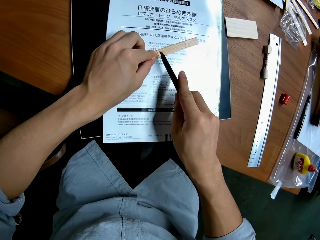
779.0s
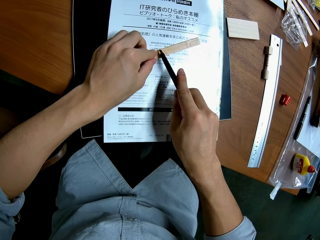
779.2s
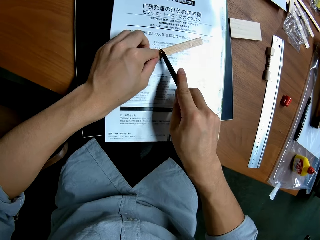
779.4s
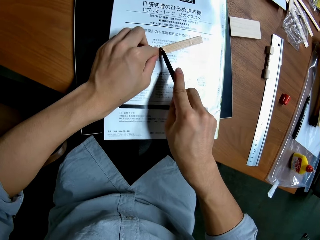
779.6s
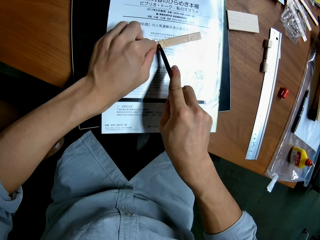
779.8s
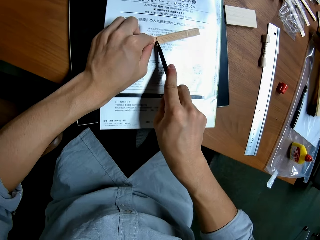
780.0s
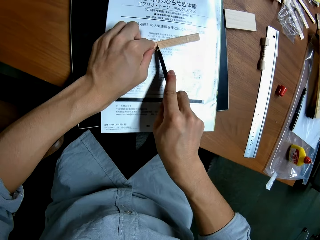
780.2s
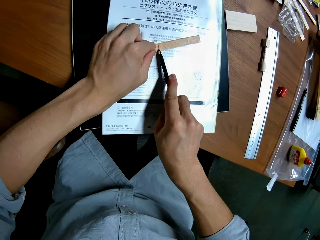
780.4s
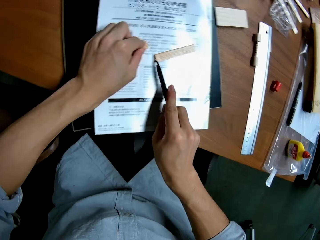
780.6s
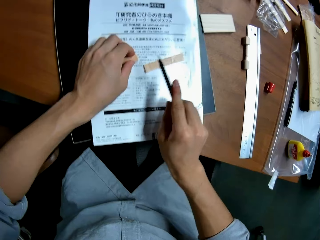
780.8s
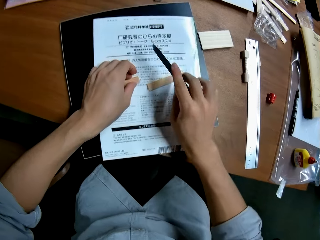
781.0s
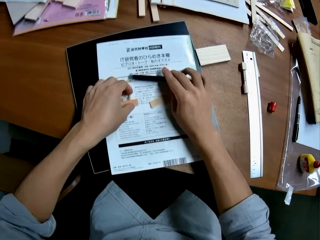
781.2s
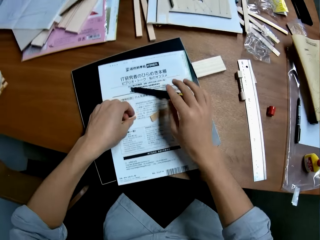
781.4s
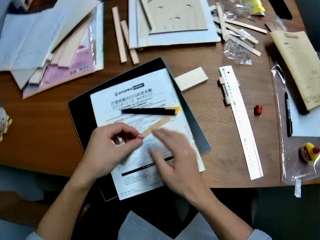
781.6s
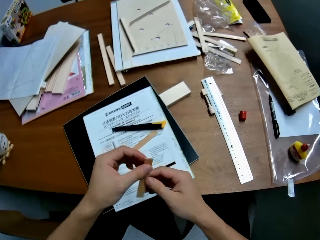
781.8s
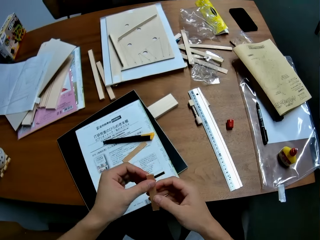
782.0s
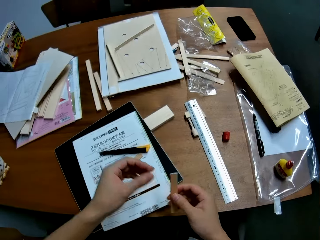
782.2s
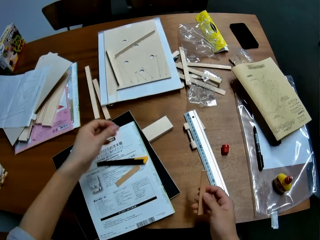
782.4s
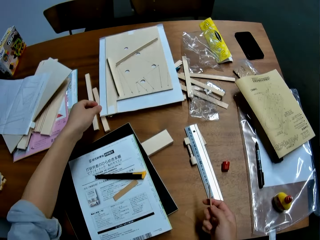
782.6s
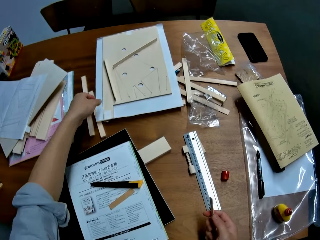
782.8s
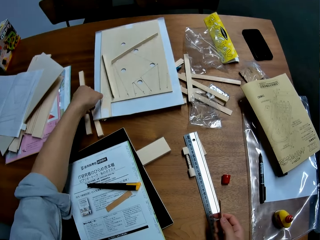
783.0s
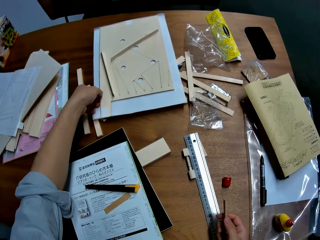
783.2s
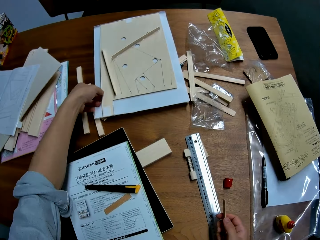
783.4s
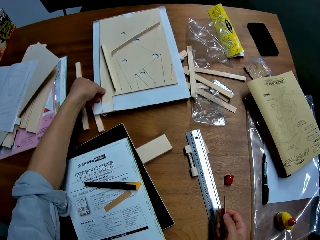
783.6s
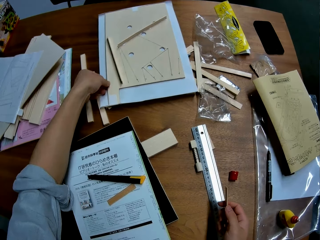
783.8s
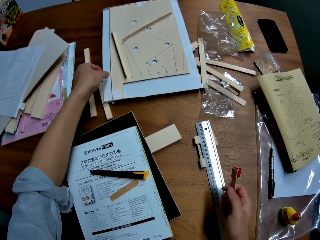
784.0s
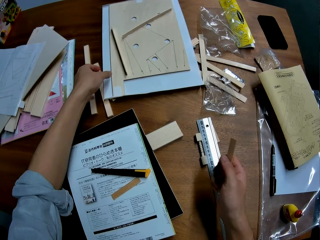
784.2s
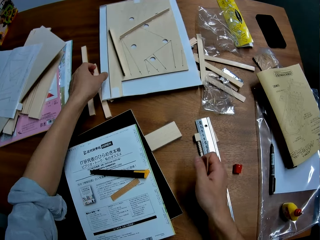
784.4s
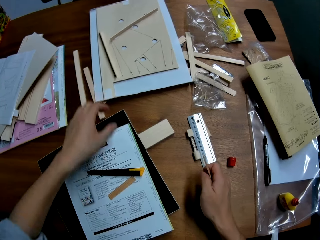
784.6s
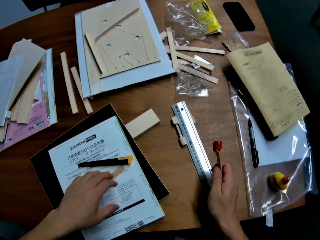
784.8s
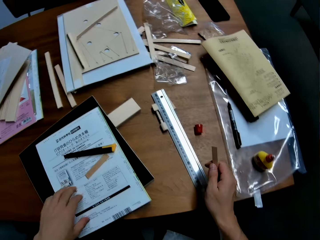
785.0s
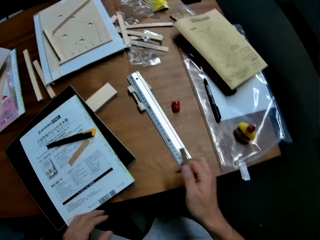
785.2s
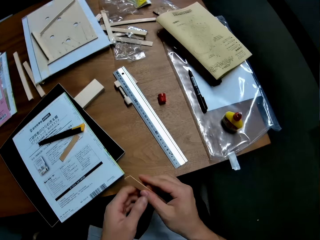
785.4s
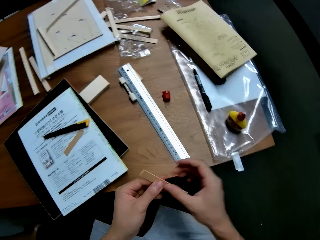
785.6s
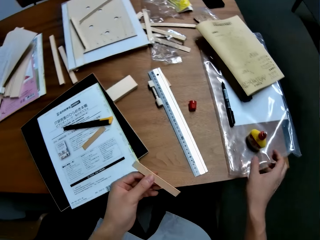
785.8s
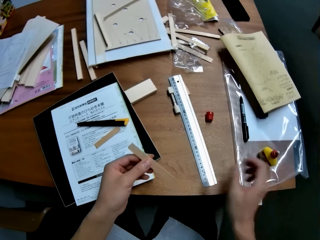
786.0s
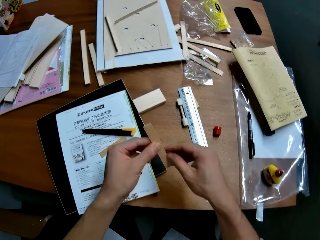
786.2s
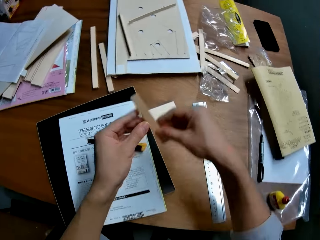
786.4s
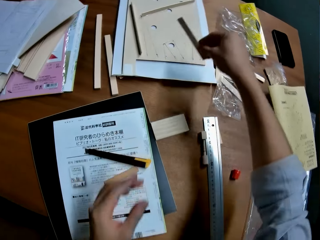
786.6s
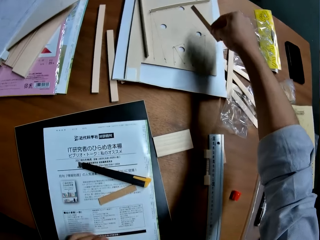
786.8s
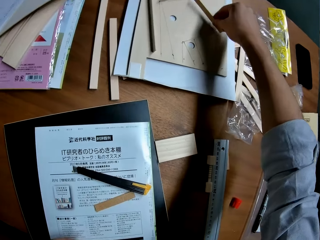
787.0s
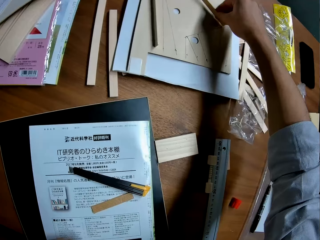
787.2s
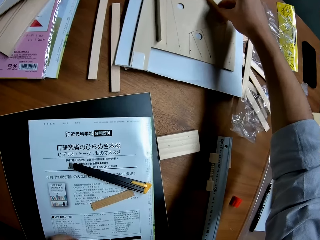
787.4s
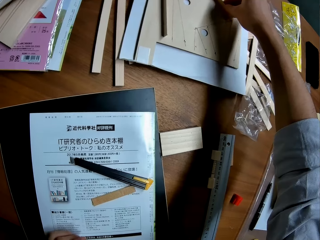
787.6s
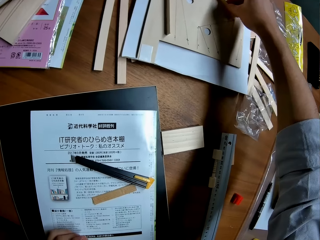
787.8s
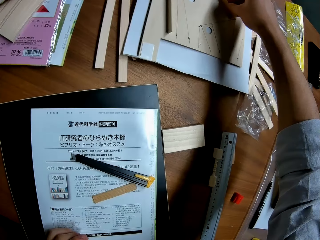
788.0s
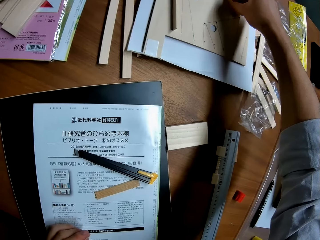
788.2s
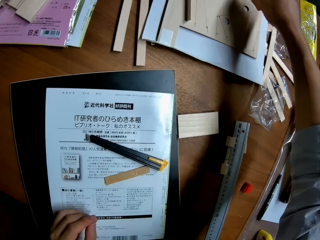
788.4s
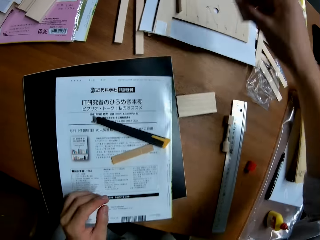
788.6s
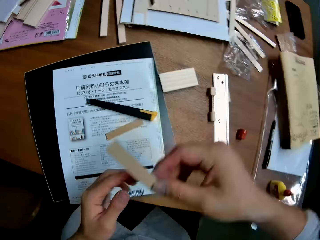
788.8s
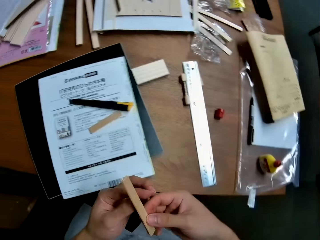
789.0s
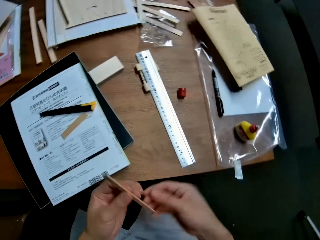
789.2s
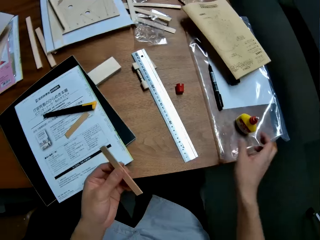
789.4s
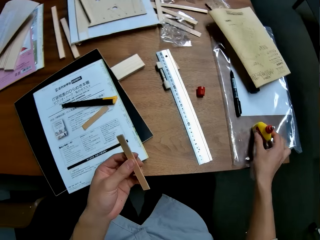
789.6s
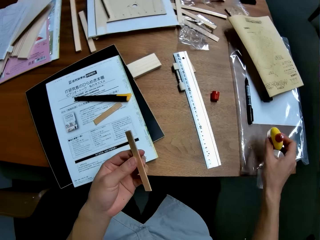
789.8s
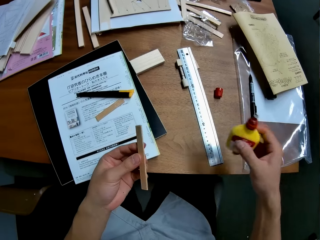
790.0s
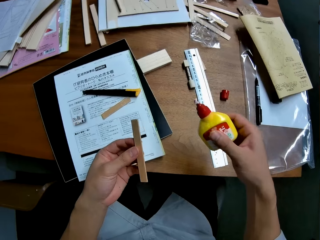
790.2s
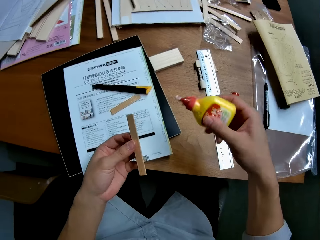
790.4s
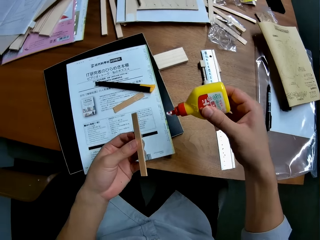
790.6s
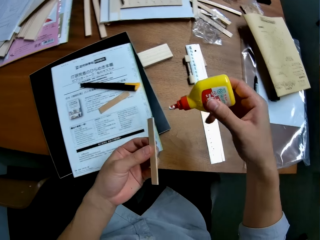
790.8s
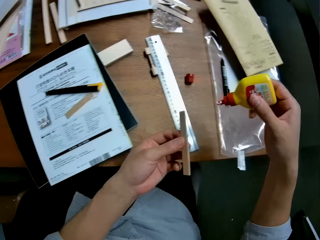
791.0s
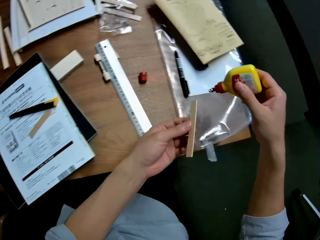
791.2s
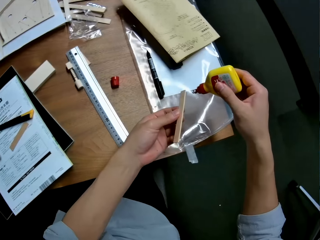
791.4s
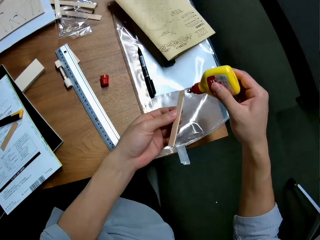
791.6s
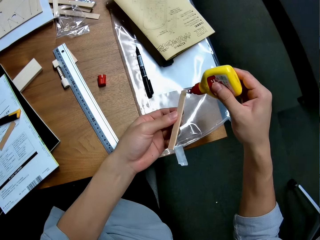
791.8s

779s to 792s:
The camera wearer cuts the piece of wood or cardboard in his left hand with the cutter blade in his right hand. He drops the cutter blade in his right hand on the cutting sheet. He passes the piece of wood from his left hand to his right hand. He holds the piece of cardboard with his hands. He holds the woodwork on the table with his left hand. He passes the piece of wood from his right hand to his left hand. He holds the piece of cardboard with his hand. He passes the piece of wood from his left hand to his right hand. He places the piece of wood in his right hand on the woodwork on the table. He holds the piece of cardboard with his hand. He passes the piece of wood from his right hand to his left hand. He picks up the bottle of glue from the table with his right hand.

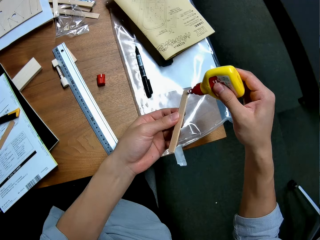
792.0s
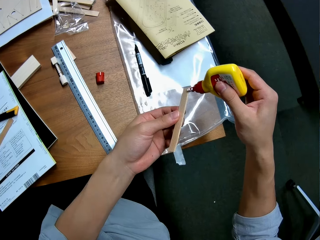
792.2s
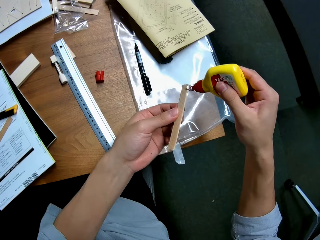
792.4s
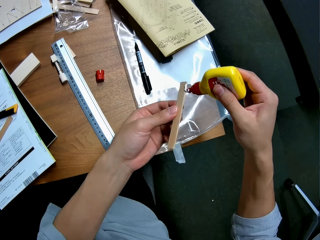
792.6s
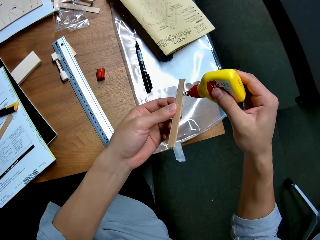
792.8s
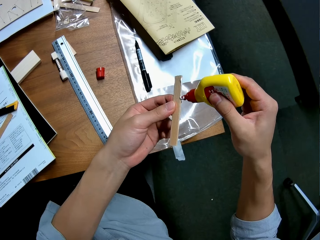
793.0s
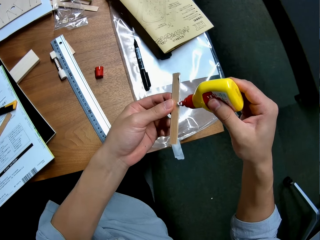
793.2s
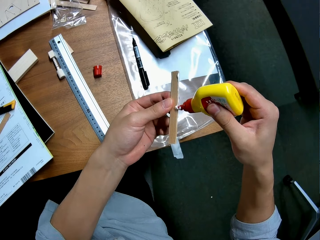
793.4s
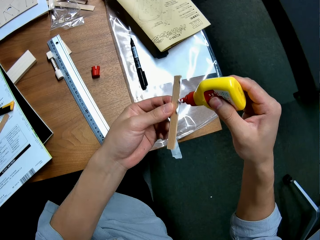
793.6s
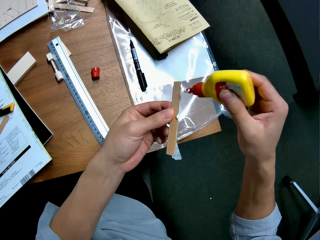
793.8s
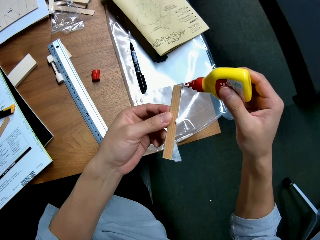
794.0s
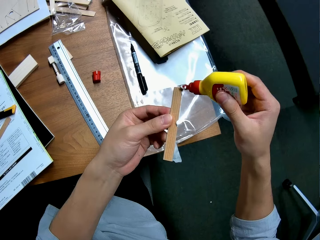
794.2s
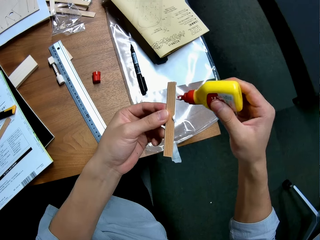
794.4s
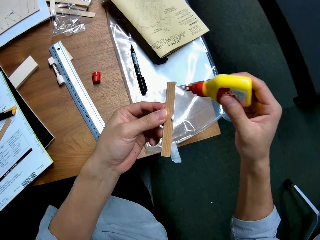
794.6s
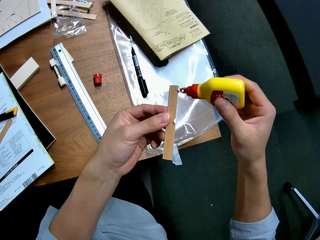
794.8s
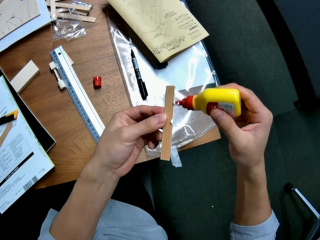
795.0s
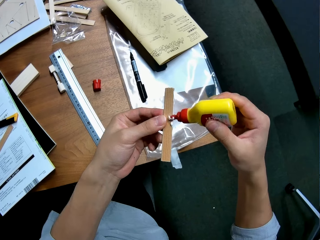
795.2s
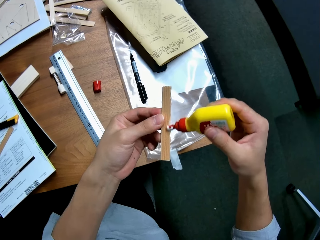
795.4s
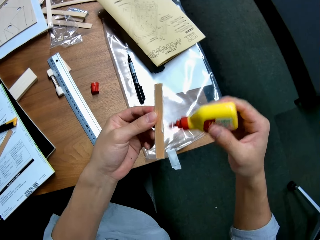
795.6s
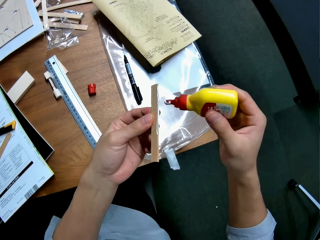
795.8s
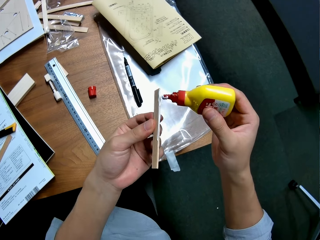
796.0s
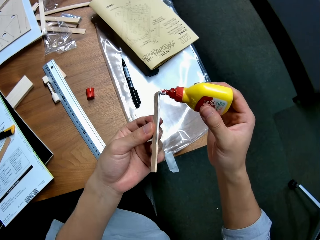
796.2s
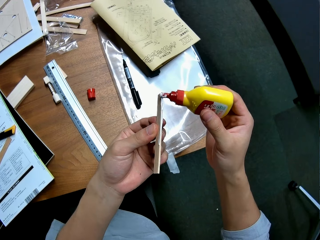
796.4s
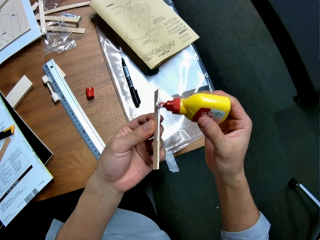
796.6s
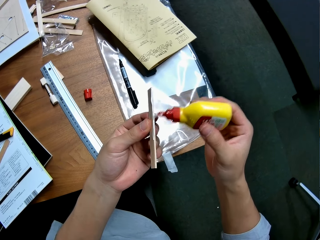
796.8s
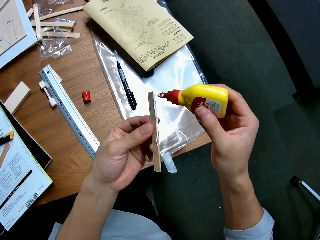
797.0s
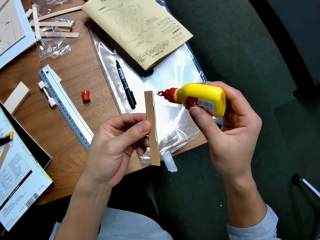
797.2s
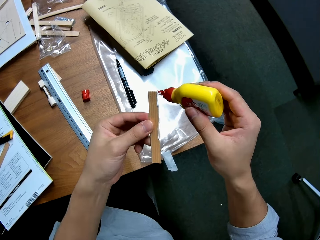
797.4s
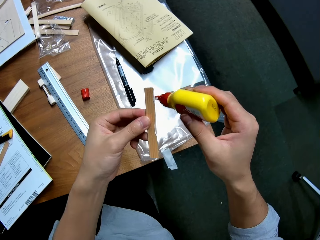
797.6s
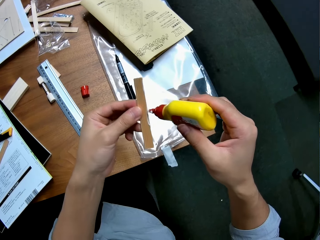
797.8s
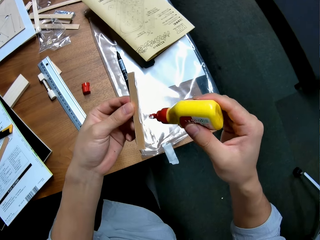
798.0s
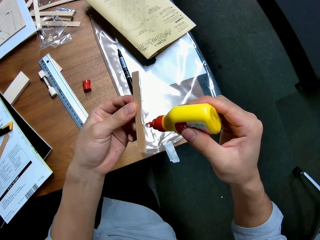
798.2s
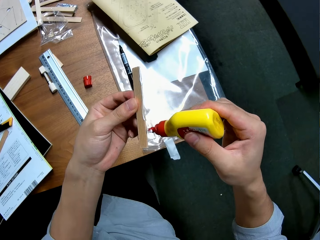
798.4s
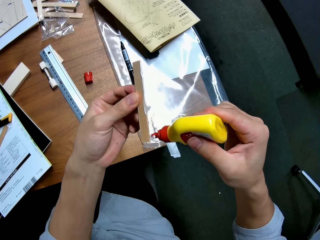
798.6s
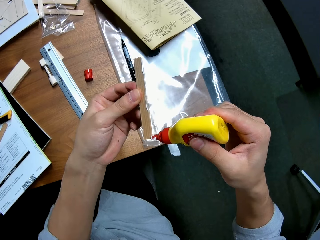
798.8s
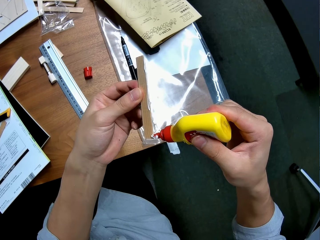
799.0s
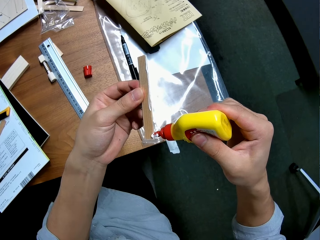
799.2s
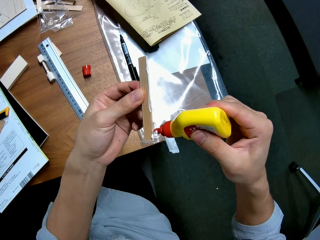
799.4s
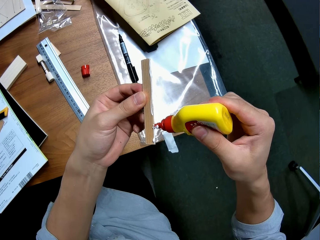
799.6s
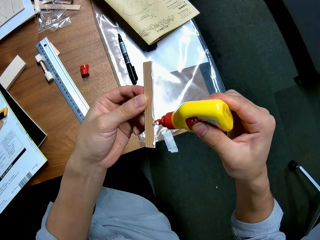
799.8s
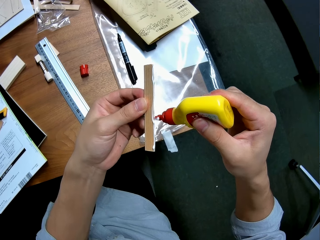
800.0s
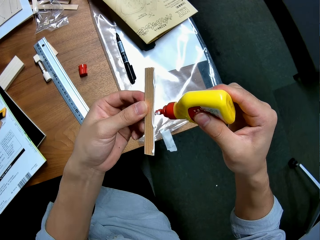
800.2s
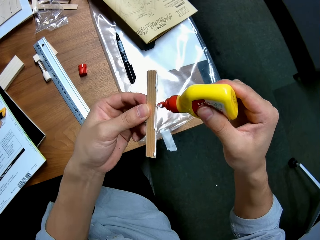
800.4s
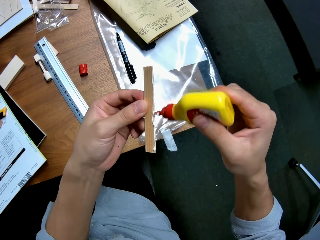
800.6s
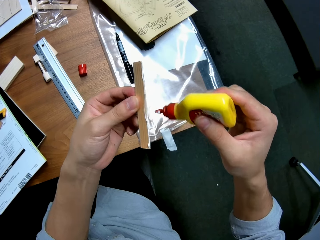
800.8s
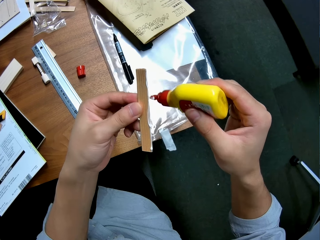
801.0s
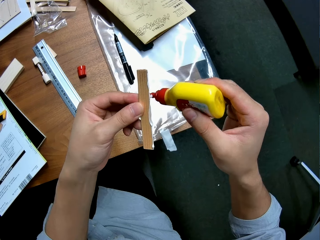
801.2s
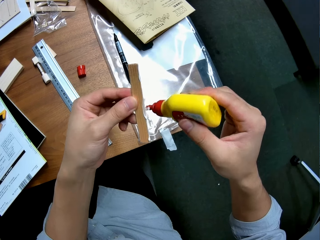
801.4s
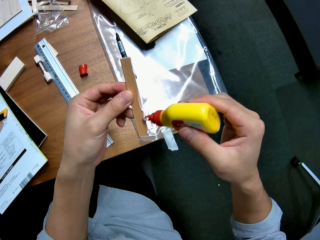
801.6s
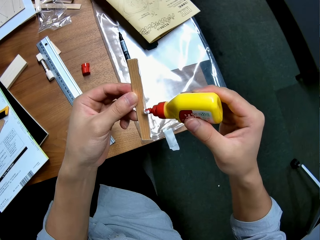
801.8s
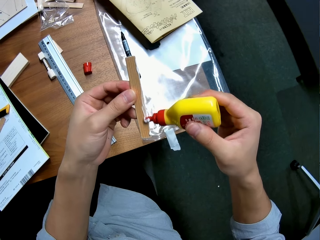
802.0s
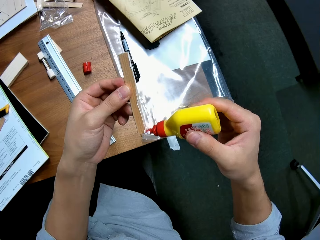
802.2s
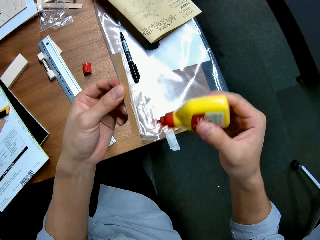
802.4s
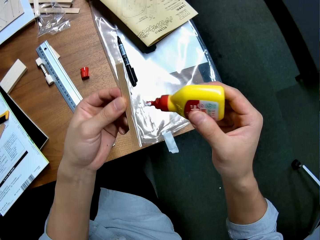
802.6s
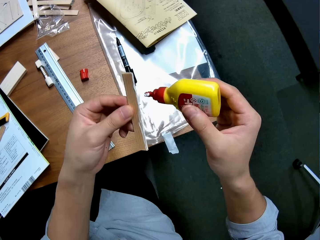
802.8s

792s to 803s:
The camera wearer applies glue to the piece of wood in his left hand.
